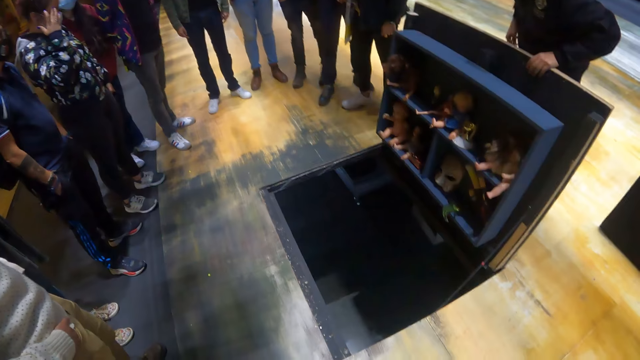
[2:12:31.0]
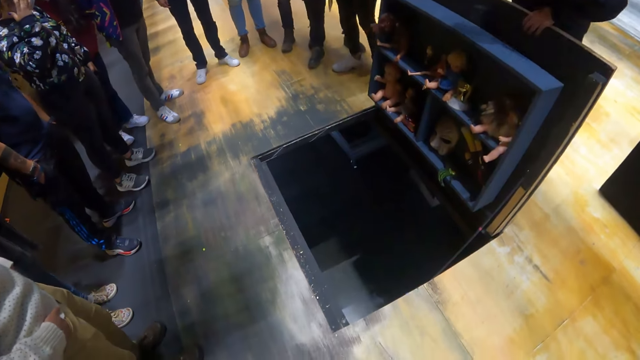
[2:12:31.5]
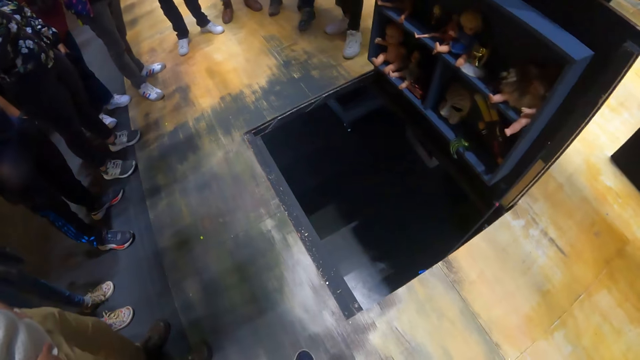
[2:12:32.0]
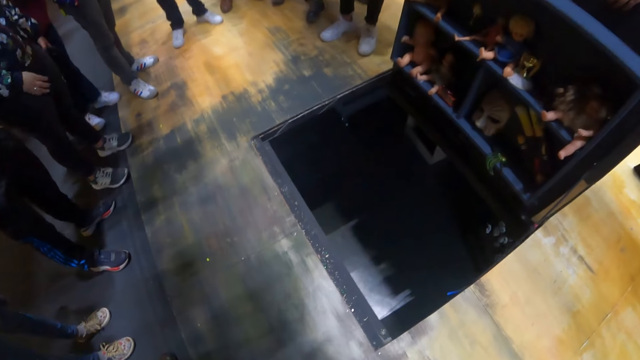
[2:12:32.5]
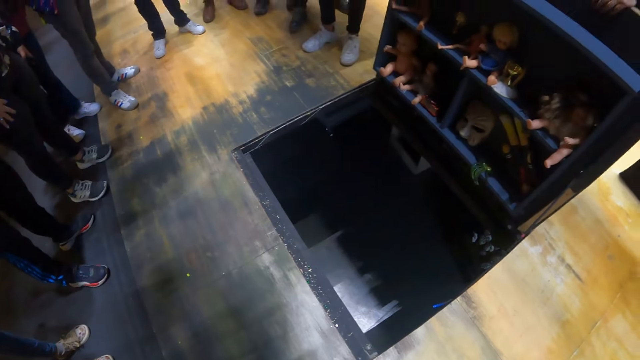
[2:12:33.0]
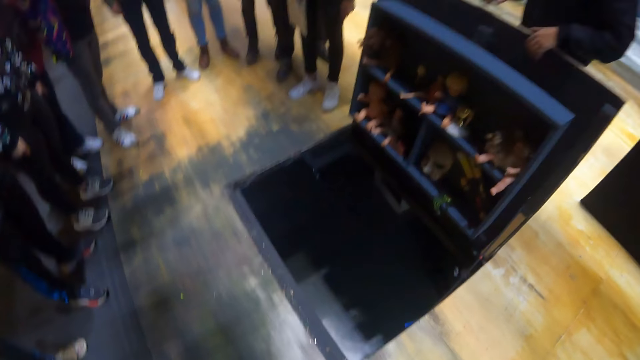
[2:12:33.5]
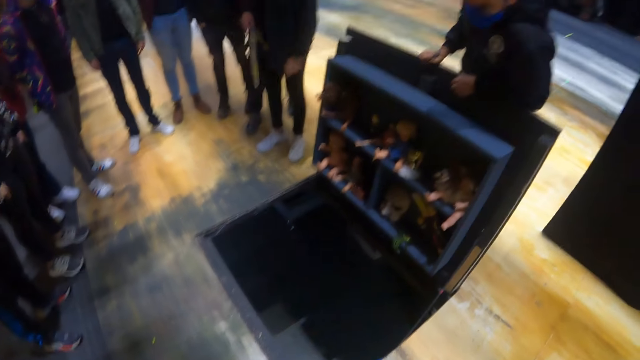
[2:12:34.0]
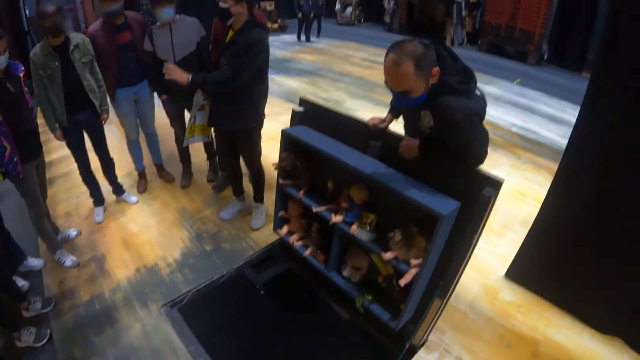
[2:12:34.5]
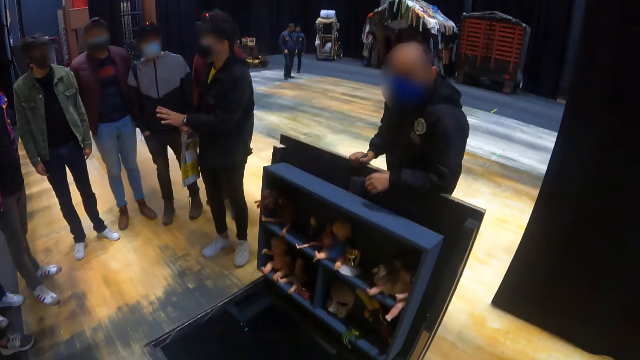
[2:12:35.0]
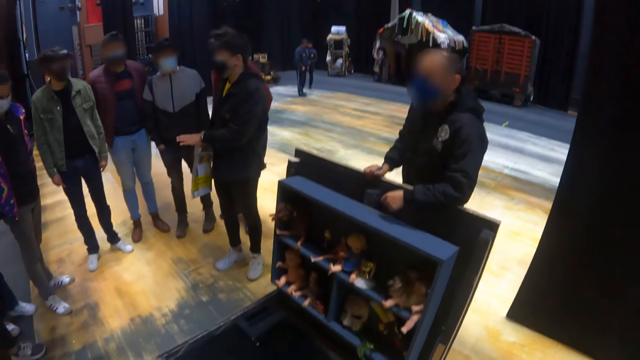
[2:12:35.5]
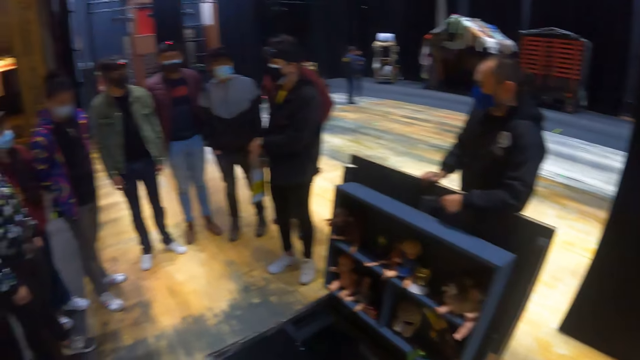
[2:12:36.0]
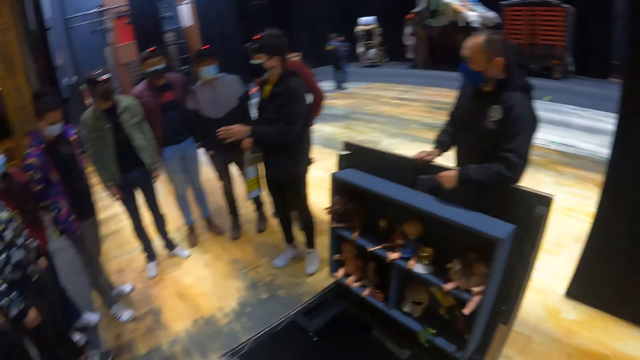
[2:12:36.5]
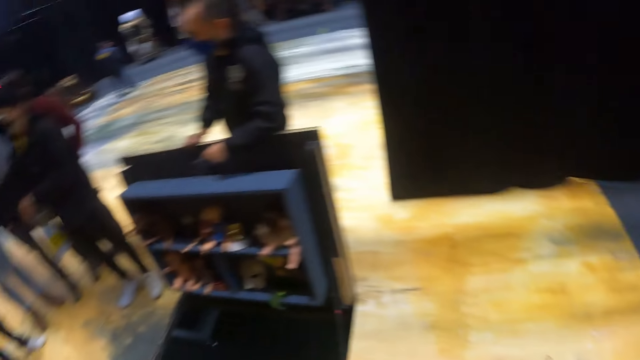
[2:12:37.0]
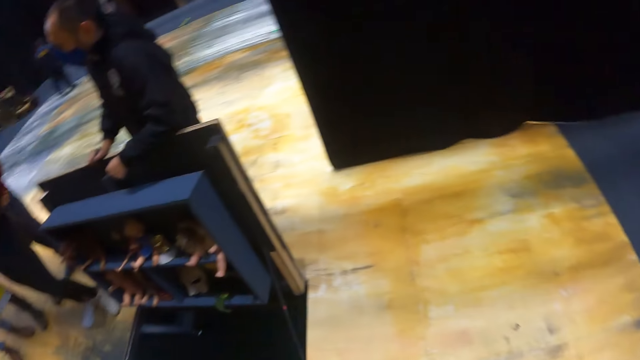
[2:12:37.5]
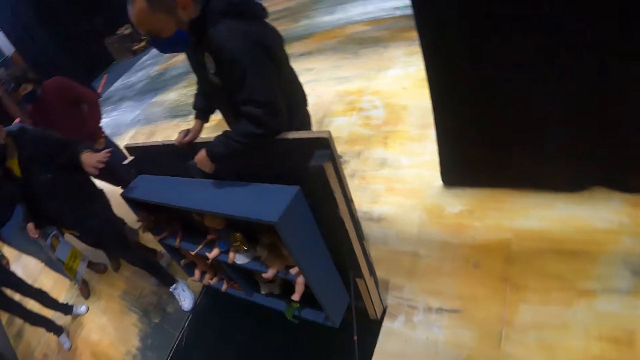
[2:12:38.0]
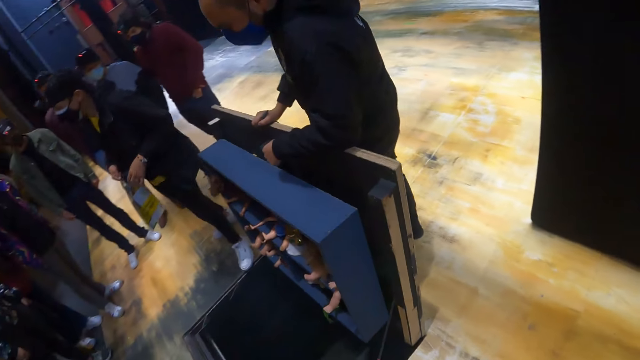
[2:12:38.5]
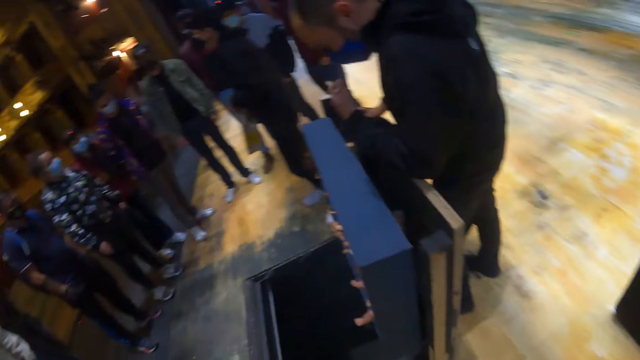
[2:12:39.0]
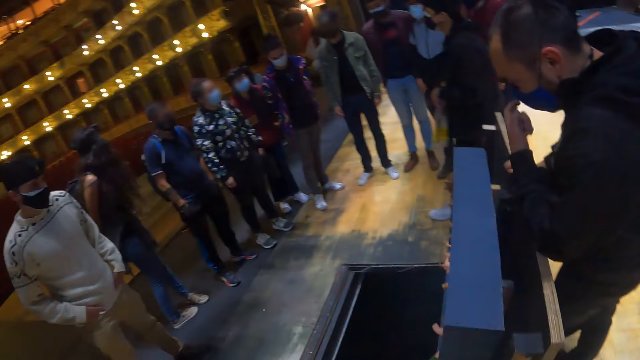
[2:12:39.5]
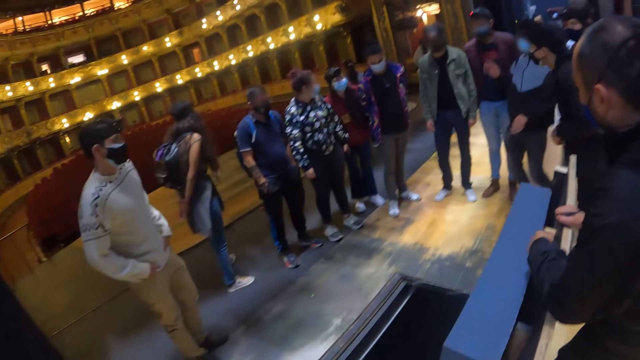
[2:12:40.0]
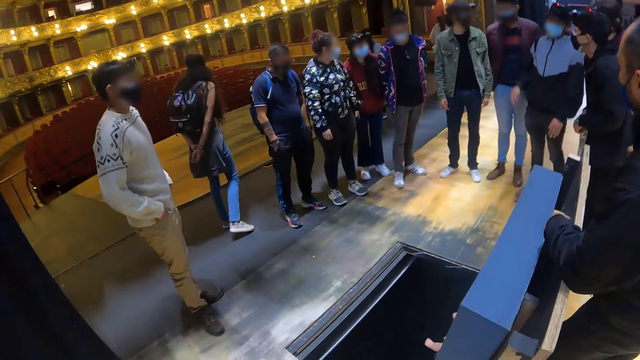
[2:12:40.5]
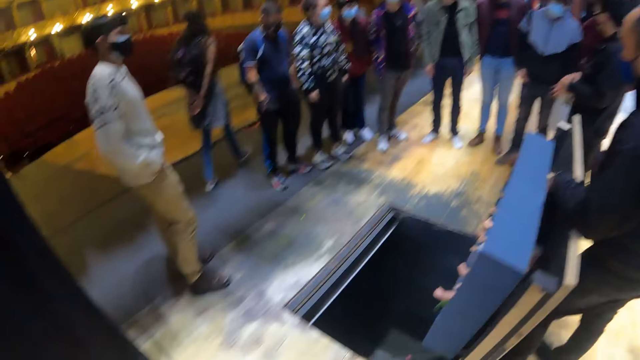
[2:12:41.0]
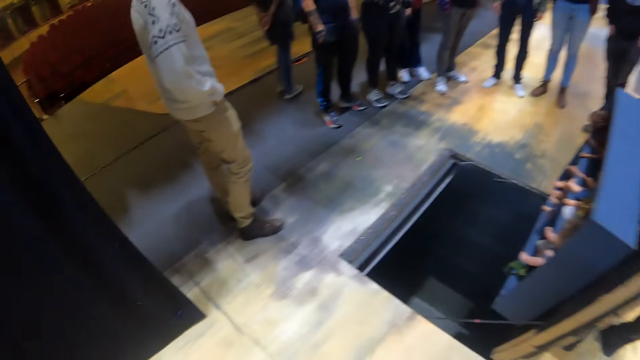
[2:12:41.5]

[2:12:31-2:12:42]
The camera wearer looks at something. They walk around the room. They walk beside something.

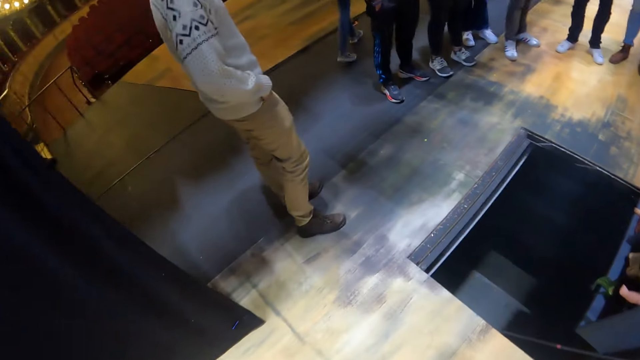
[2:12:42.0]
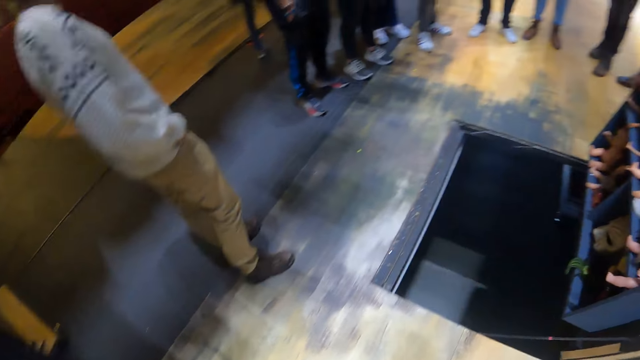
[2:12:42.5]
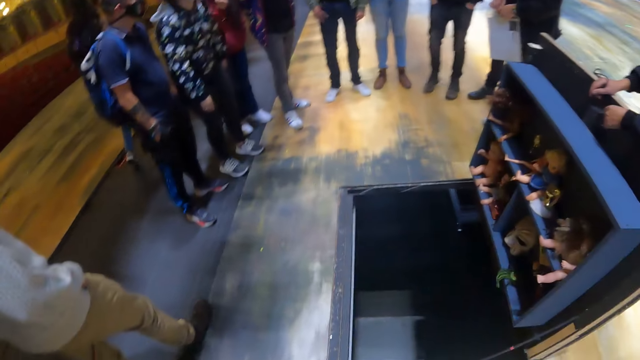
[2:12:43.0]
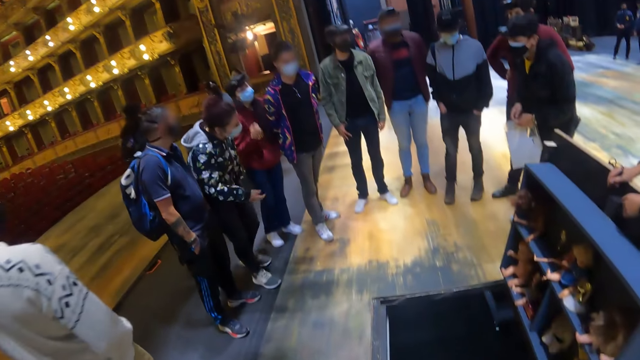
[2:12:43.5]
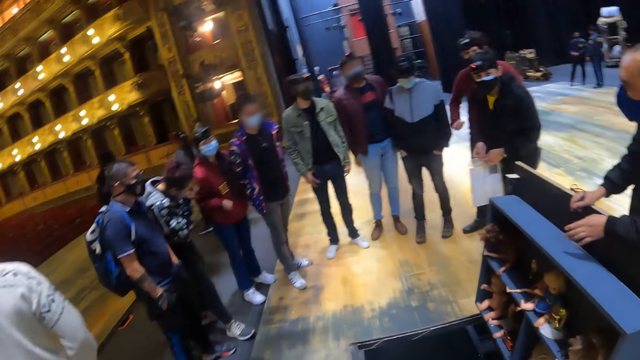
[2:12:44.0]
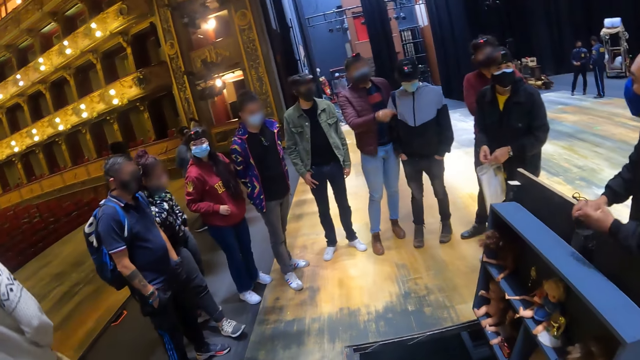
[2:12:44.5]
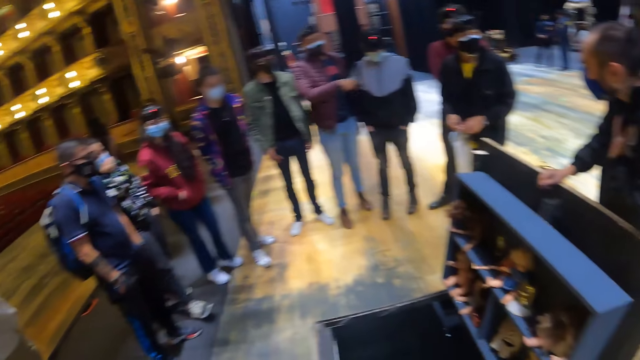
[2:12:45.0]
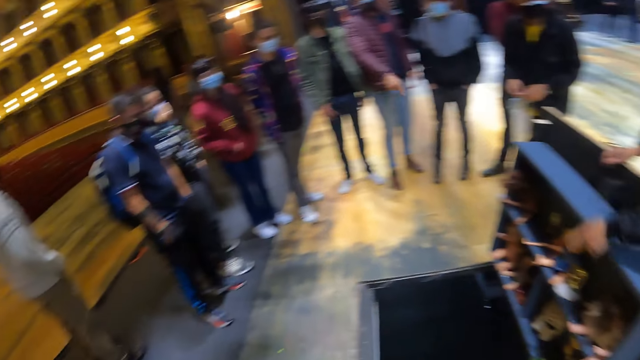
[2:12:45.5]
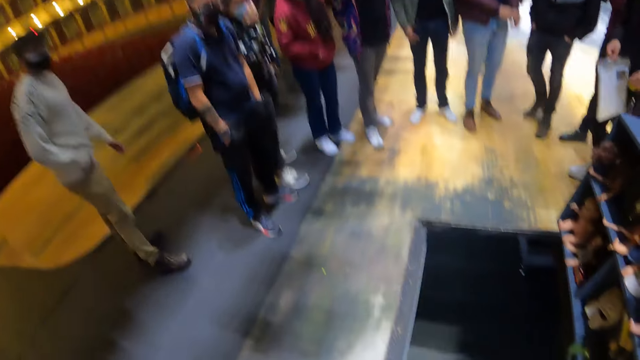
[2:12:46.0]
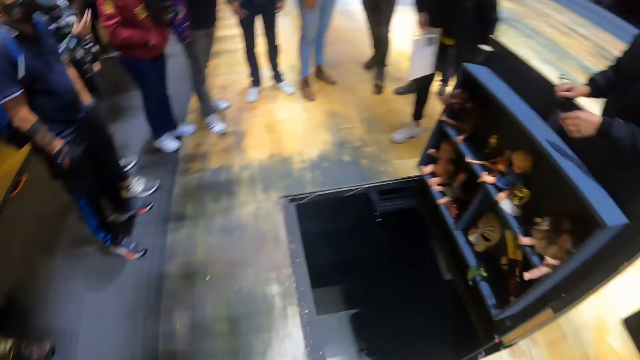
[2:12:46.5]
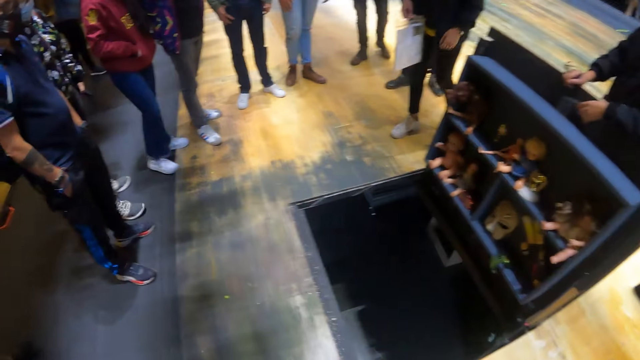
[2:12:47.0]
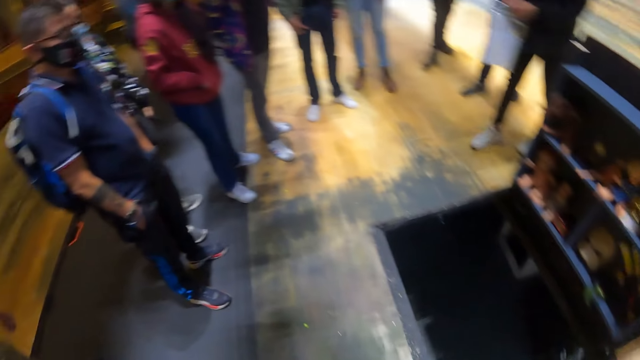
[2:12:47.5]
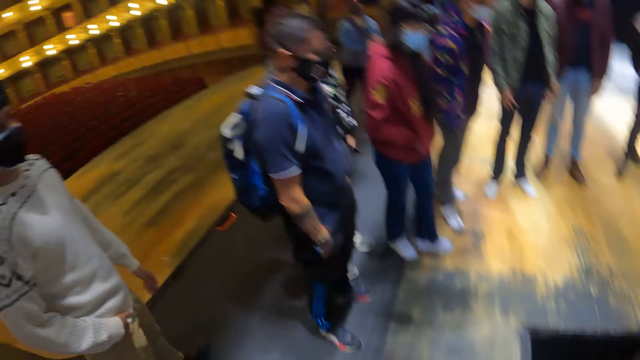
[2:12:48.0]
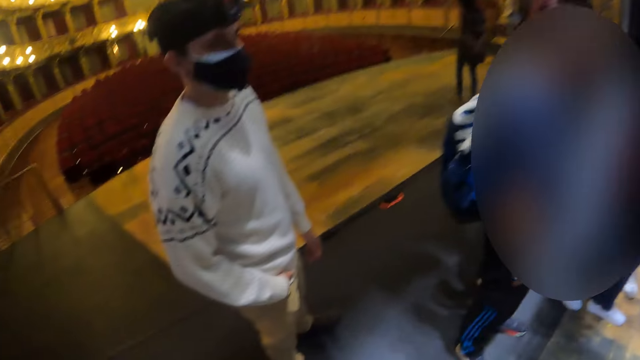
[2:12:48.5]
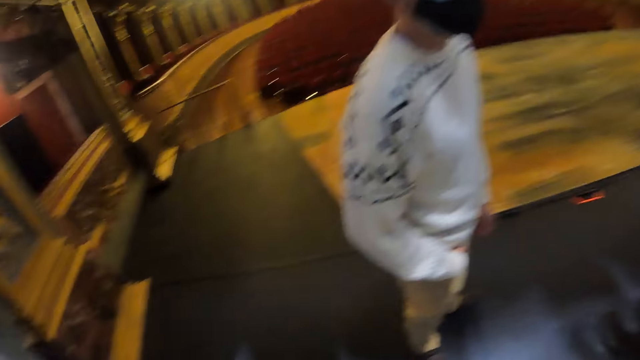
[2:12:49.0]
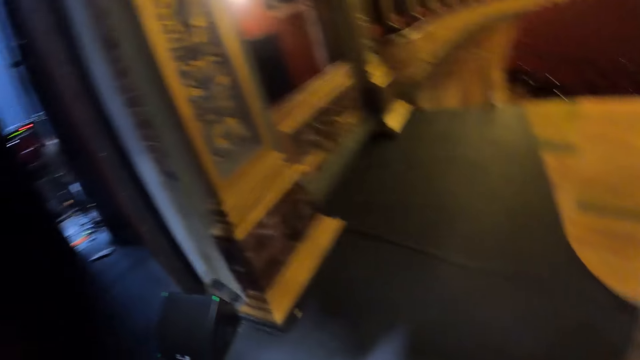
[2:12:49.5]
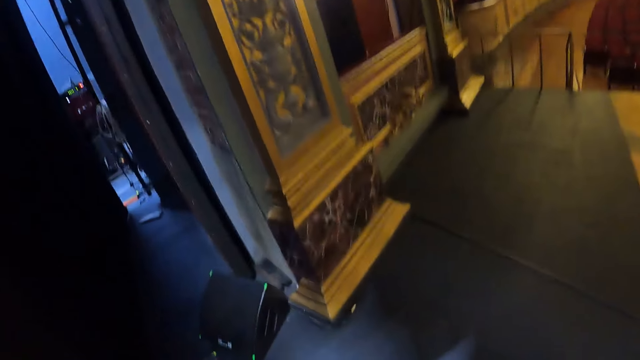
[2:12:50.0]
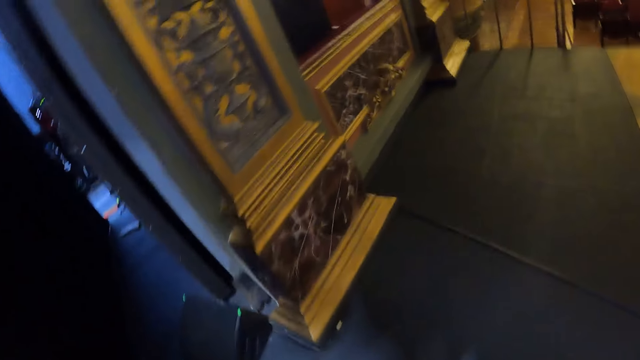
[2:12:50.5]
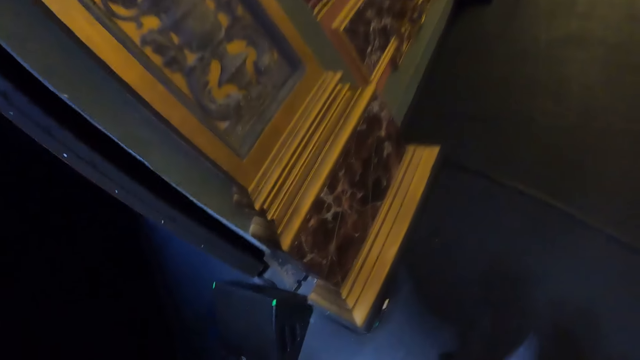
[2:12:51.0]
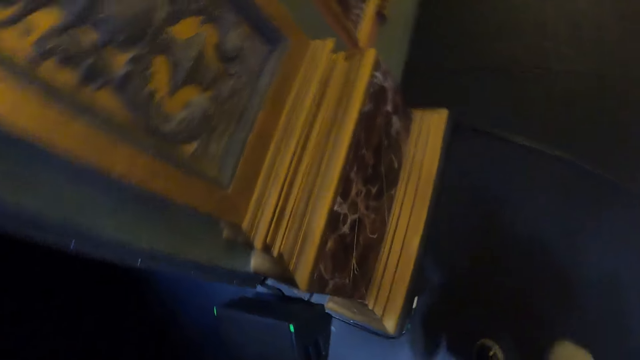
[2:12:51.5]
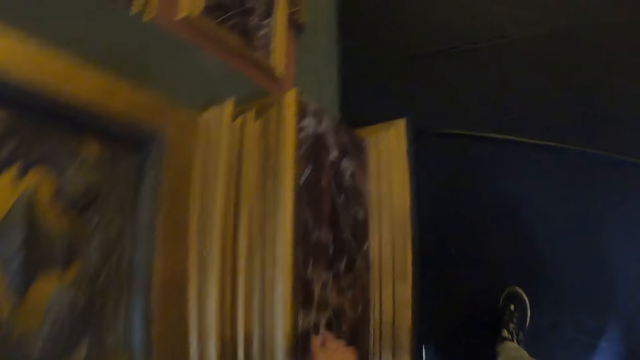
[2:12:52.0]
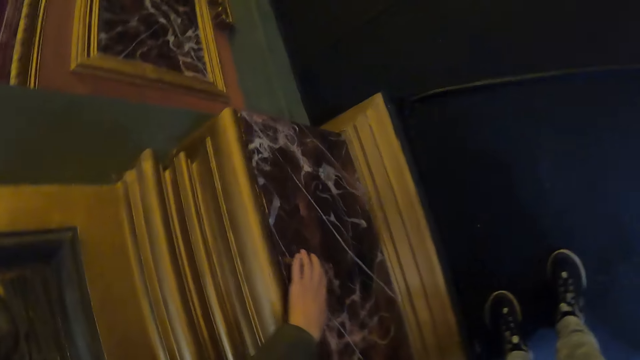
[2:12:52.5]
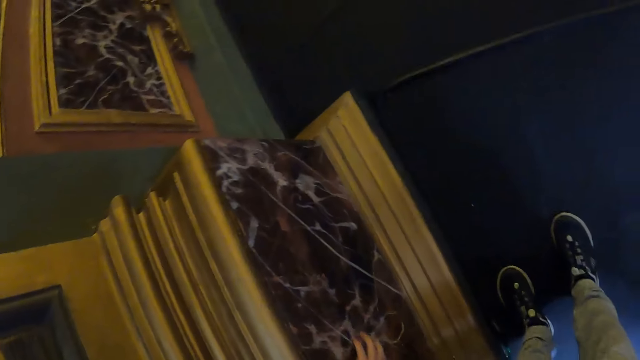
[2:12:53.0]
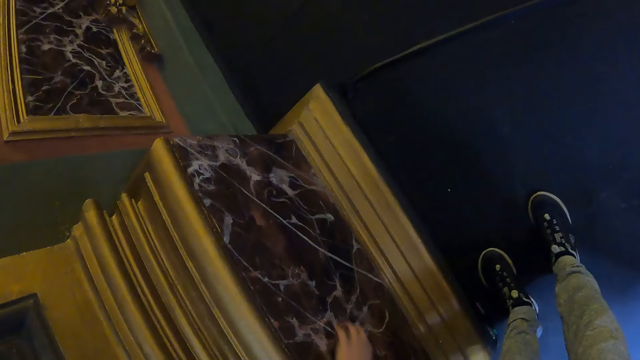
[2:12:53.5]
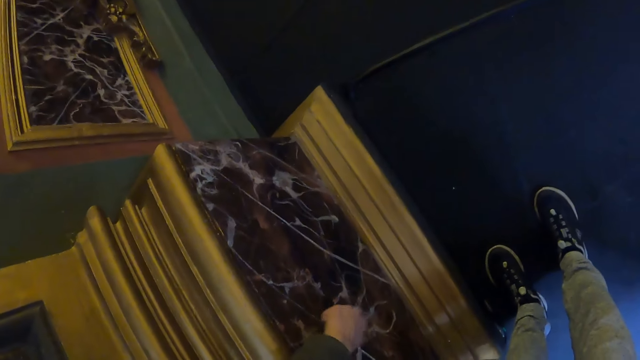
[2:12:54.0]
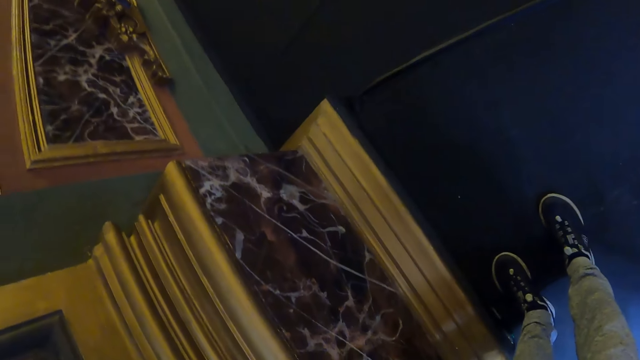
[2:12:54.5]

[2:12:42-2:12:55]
A man does a hand gesture. The camera wearer looks around the conference hall. They walk around the room. They walk toward the wall. They touch the wall.
